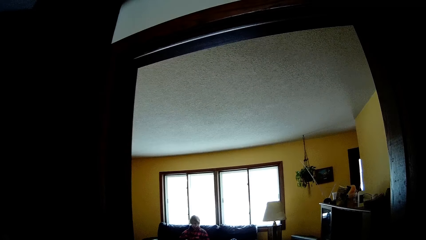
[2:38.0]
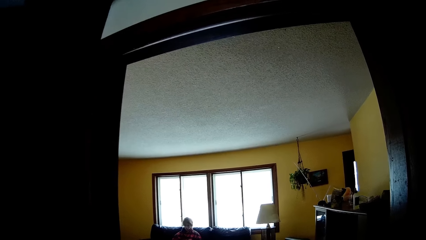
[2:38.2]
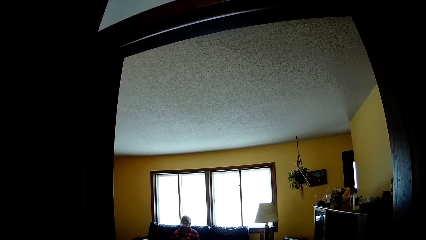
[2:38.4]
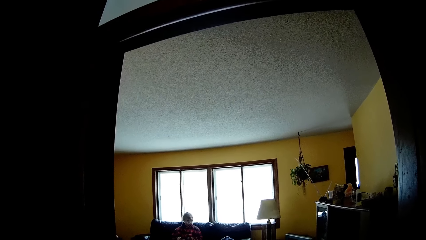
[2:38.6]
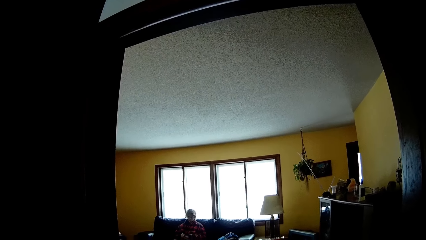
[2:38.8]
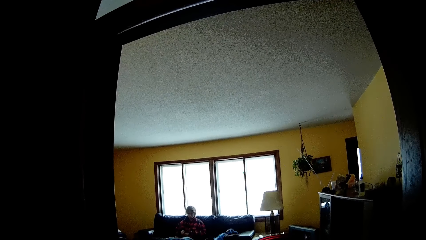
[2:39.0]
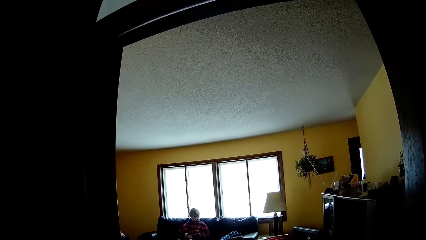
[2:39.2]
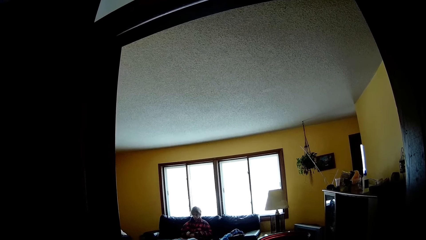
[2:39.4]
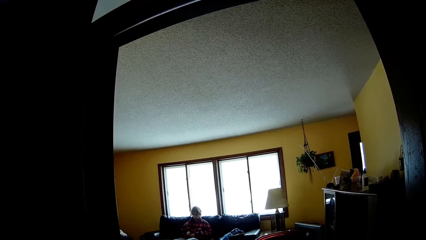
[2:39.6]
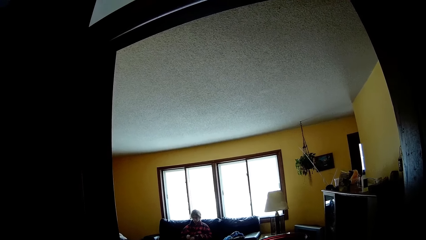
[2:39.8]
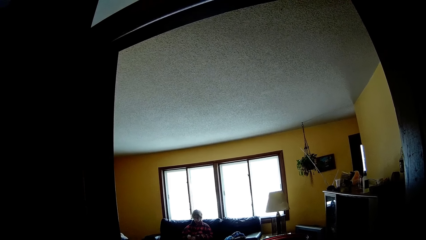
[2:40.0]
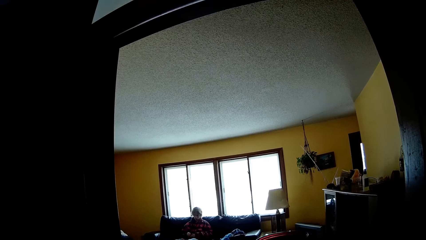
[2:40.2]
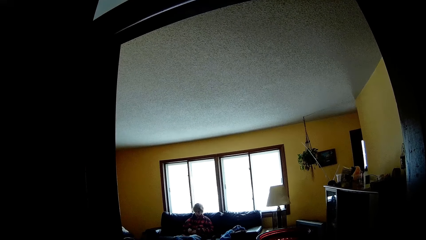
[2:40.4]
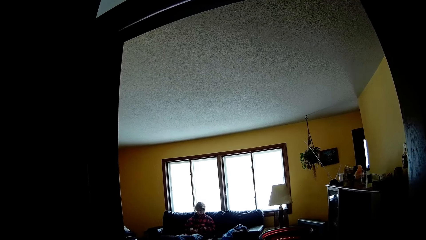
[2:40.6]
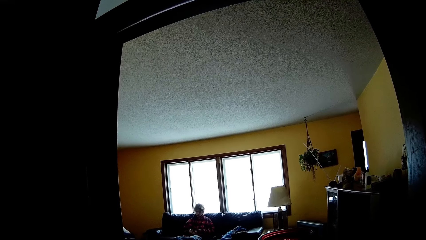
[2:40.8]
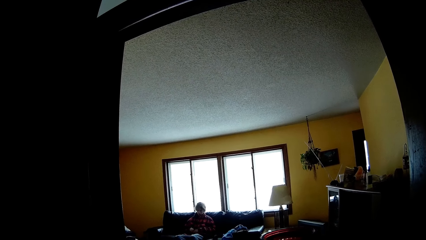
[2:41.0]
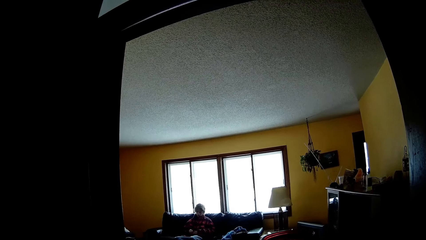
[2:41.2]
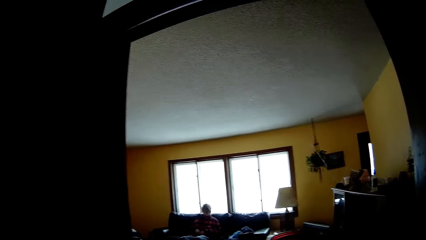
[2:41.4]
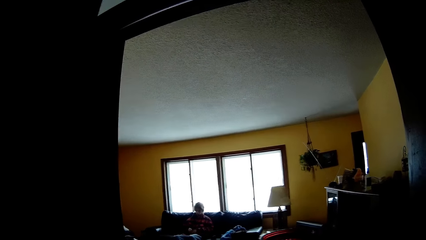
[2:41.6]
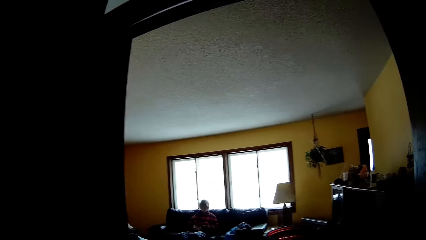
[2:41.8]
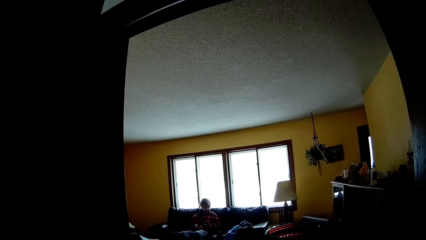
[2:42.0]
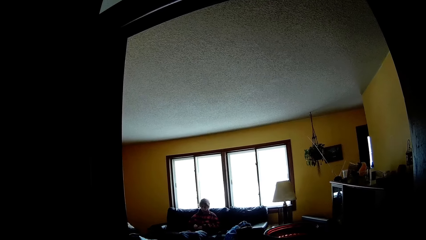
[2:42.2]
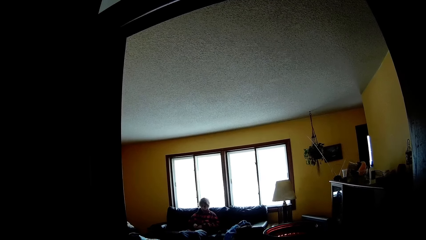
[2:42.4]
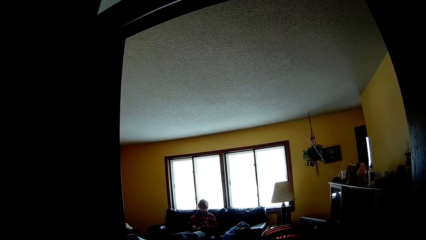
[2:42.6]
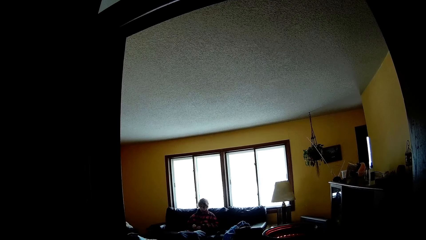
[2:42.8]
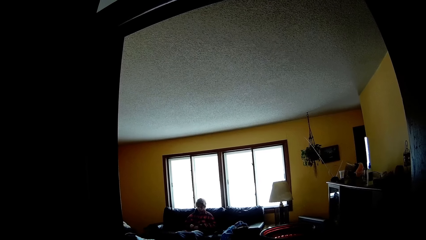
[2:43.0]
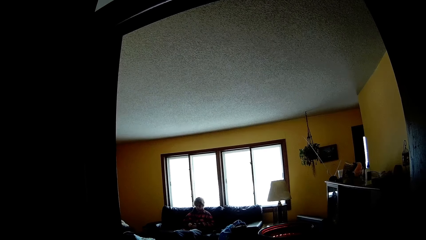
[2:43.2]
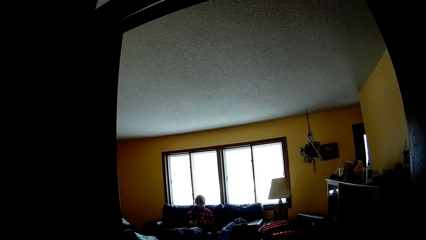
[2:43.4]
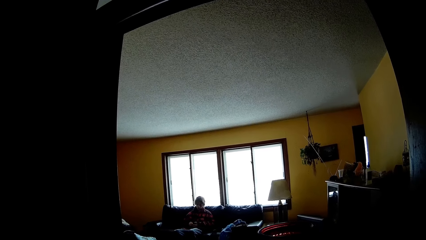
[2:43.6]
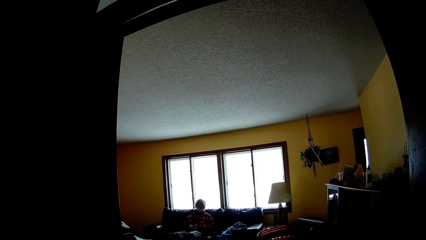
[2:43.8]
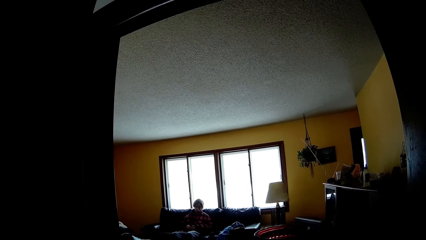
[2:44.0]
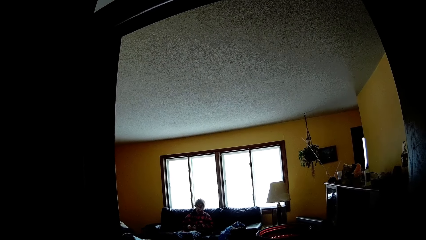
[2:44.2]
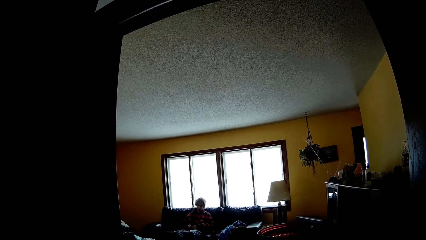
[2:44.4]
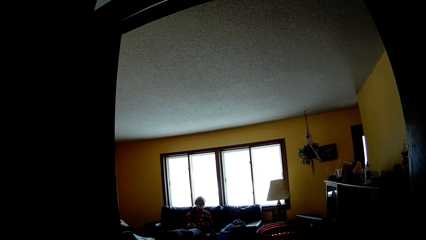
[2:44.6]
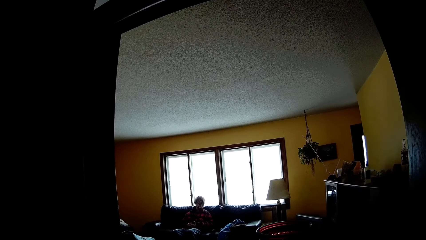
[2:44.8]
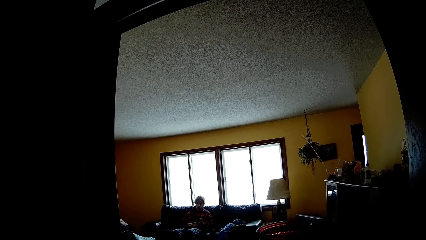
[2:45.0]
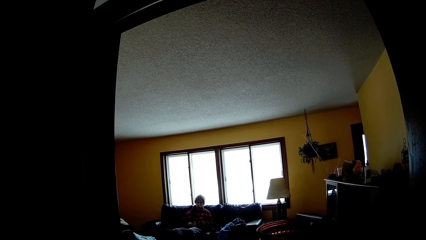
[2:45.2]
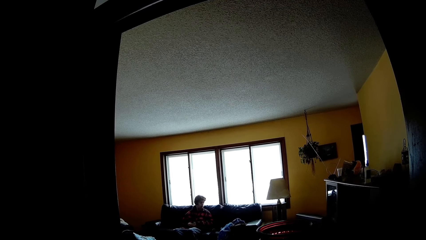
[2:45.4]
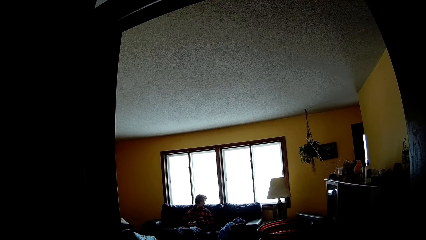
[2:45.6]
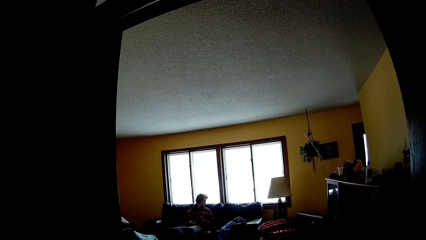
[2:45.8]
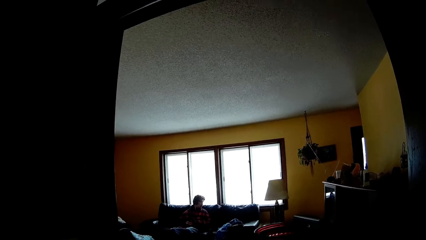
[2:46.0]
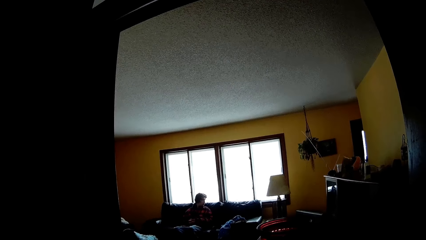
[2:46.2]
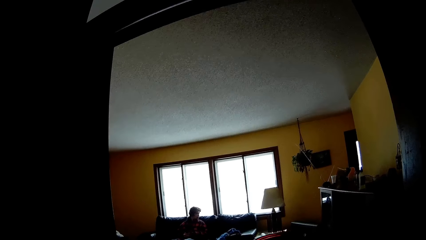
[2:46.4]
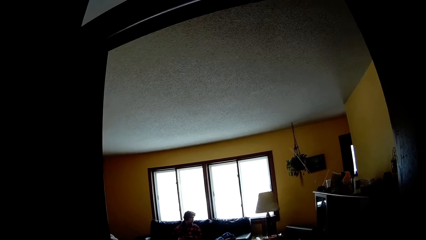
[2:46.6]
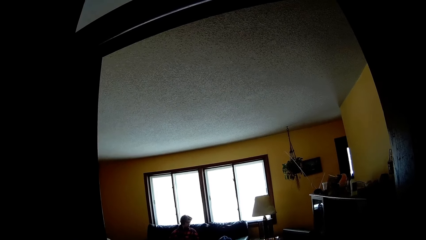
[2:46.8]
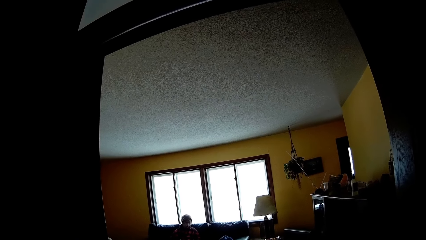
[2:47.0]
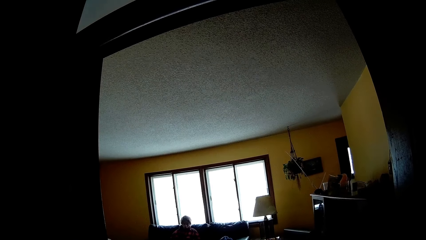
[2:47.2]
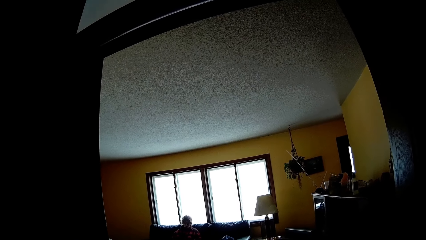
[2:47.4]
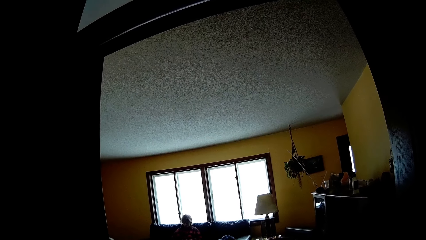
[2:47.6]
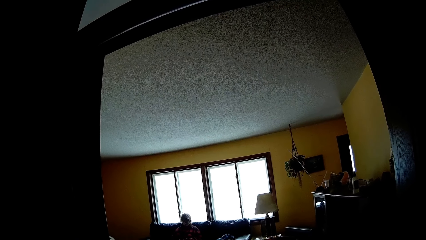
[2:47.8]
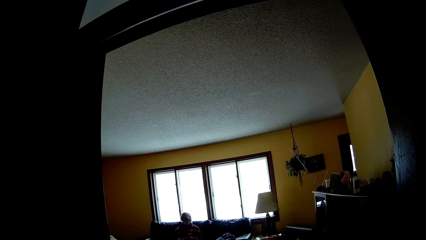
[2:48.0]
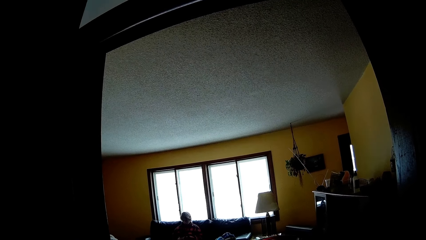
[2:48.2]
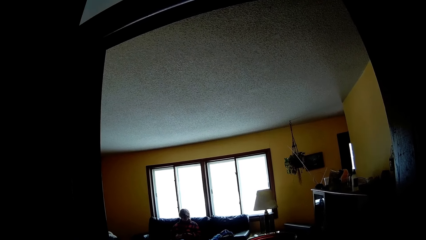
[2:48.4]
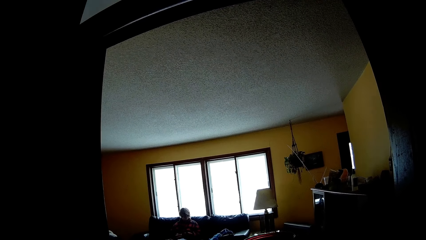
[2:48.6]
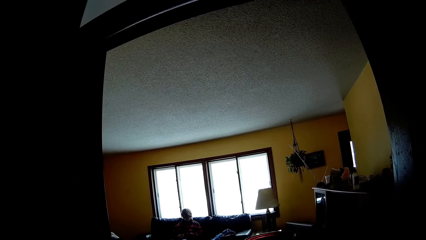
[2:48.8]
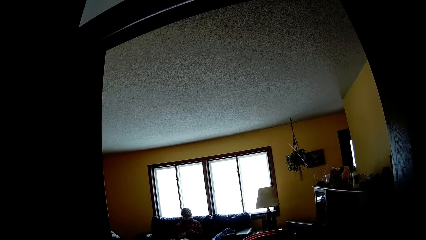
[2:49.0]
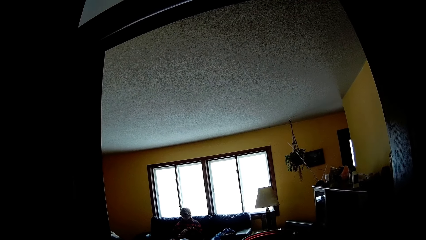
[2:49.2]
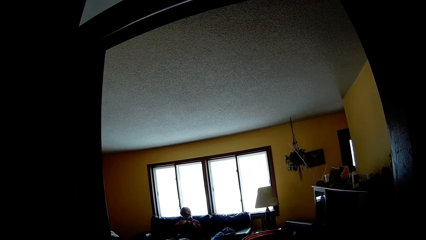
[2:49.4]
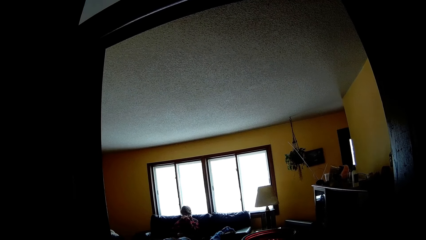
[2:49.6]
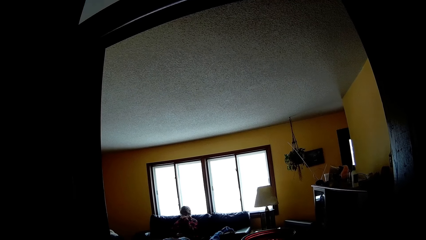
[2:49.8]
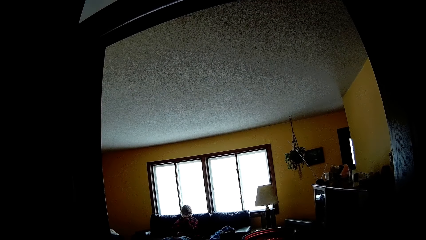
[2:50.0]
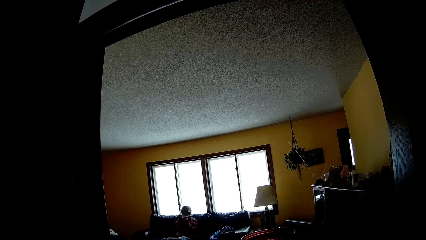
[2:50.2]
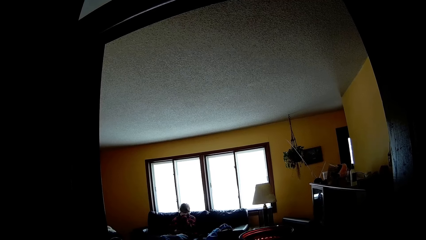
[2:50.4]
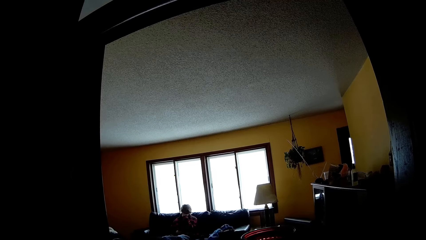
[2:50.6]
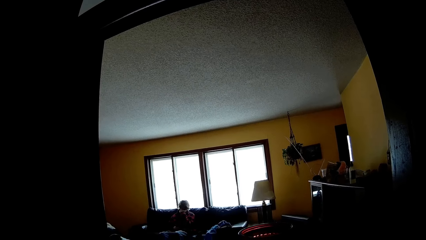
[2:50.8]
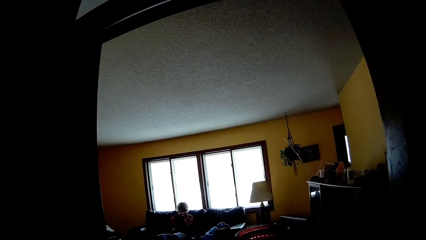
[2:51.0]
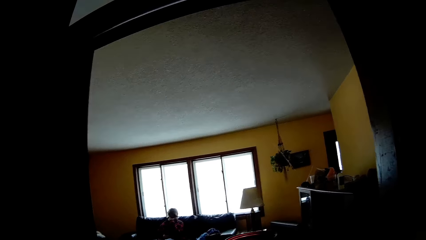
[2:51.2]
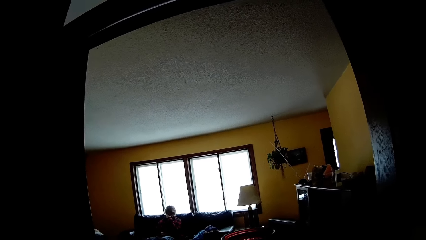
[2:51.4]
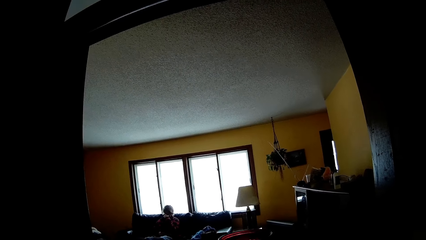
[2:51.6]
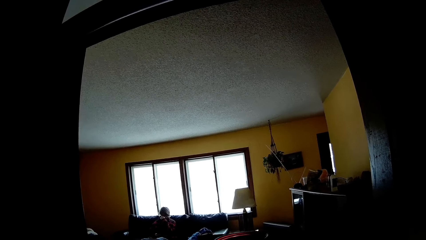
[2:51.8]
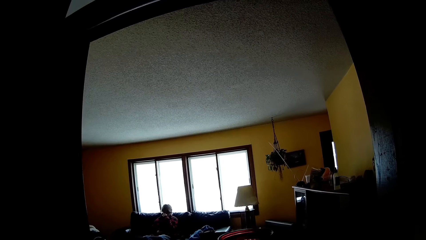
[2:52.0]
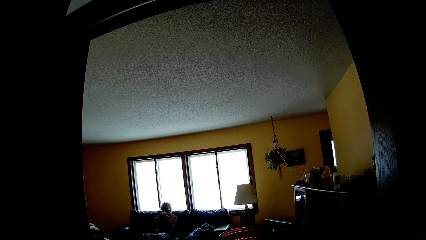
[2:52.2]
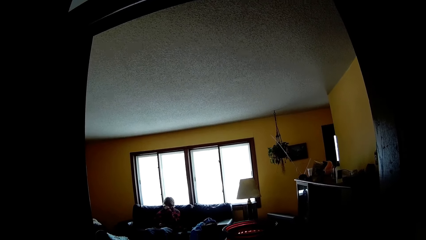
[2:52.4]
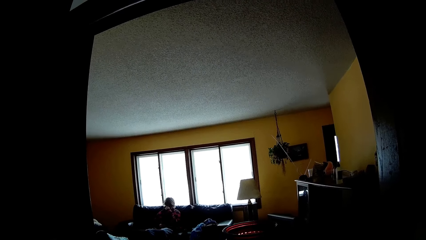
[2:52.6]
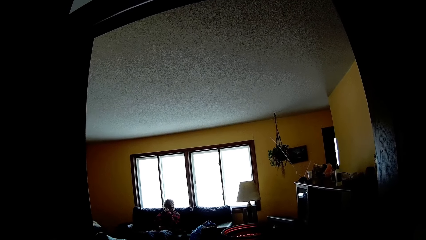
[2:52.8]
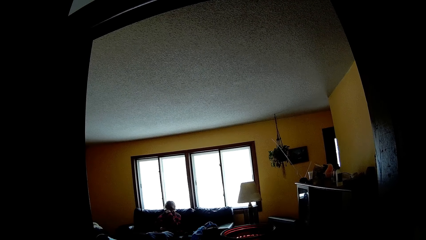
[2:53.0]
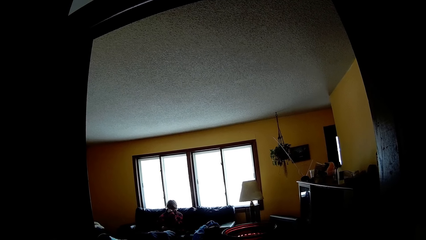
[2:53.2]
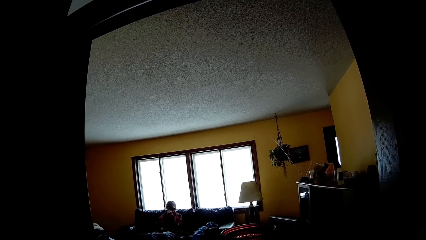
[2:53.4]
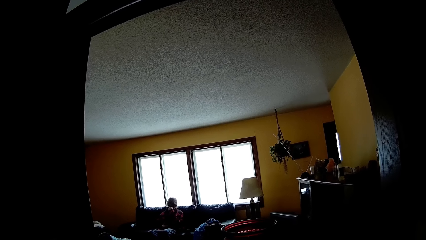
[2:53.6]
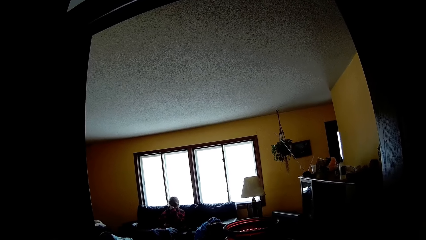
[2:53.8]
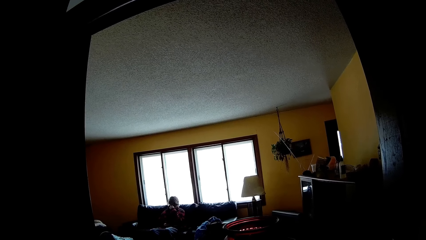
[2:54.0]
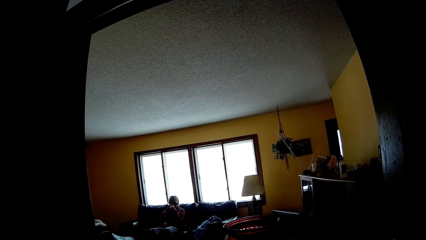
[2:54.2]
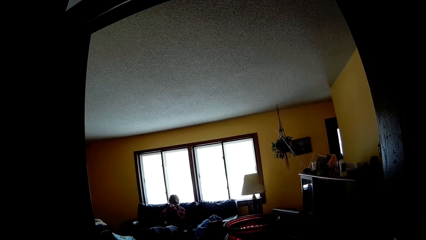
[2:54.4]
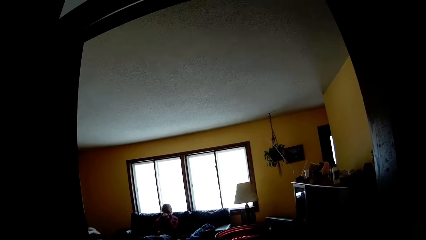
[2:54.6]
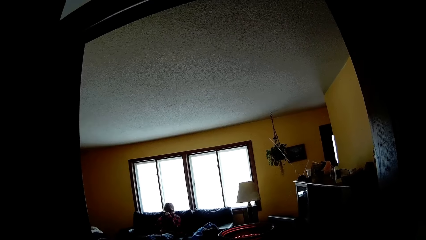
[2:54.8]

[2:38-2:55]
A man turns left. The man turns forward. The man touches his face.
